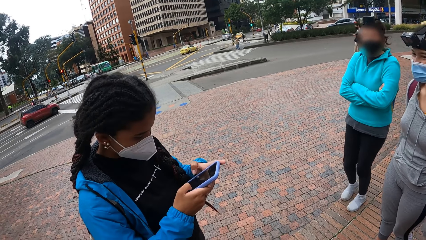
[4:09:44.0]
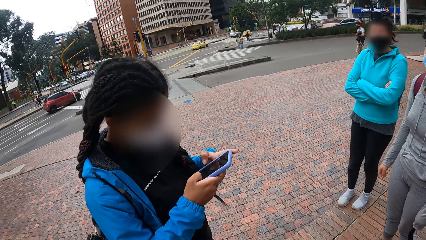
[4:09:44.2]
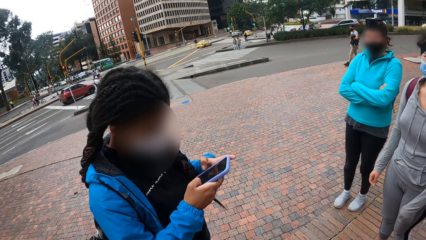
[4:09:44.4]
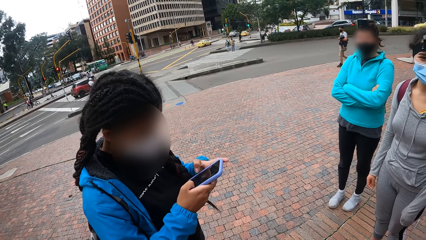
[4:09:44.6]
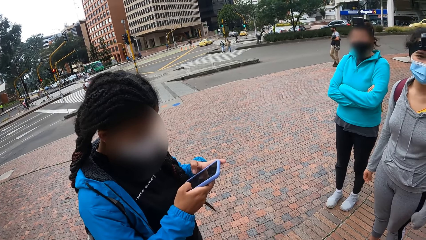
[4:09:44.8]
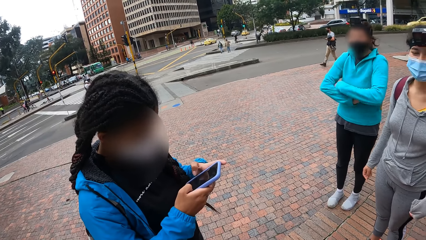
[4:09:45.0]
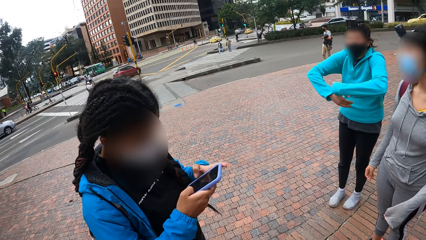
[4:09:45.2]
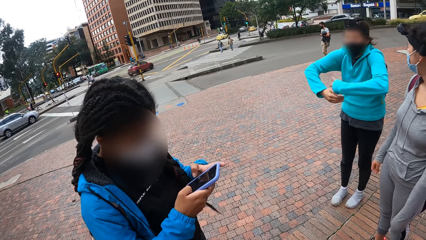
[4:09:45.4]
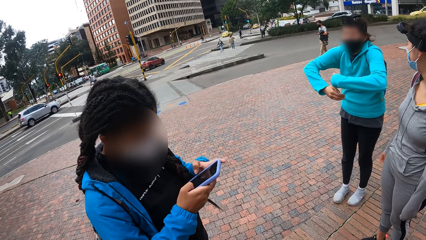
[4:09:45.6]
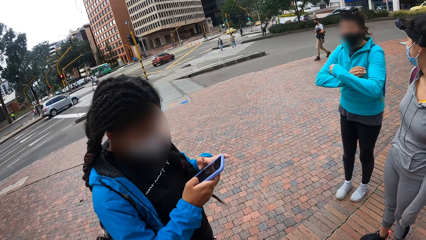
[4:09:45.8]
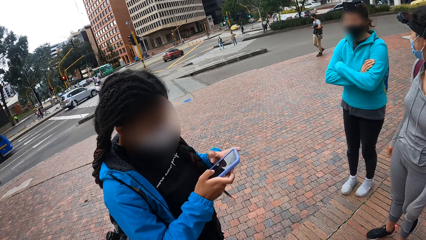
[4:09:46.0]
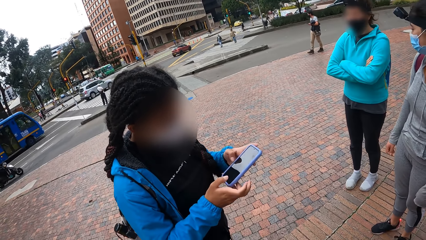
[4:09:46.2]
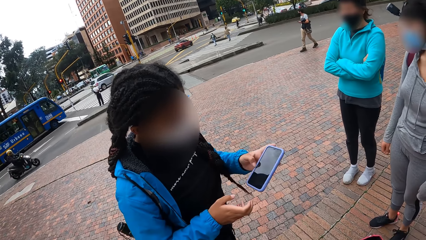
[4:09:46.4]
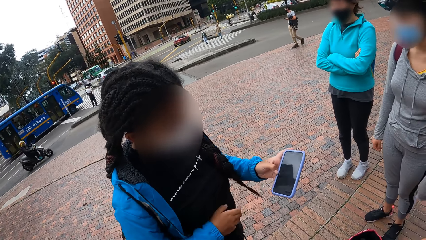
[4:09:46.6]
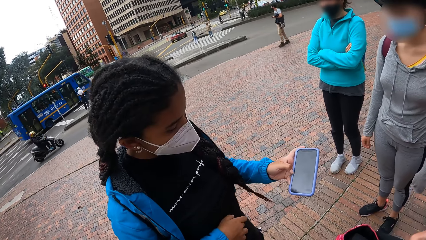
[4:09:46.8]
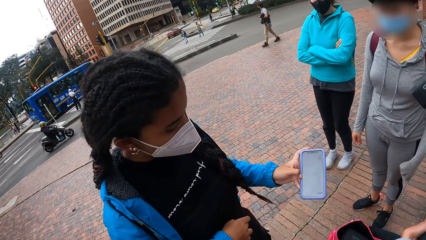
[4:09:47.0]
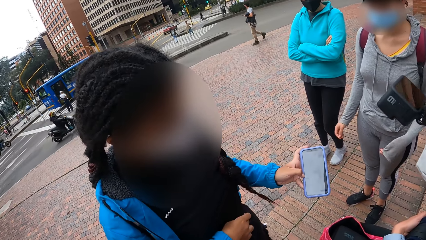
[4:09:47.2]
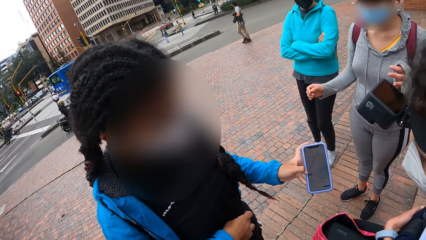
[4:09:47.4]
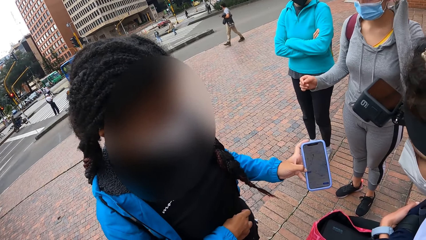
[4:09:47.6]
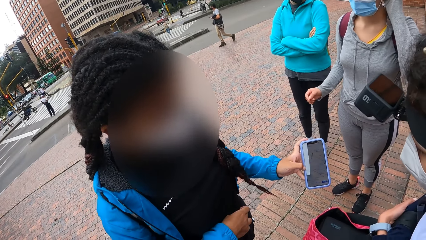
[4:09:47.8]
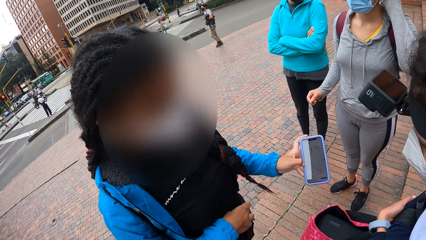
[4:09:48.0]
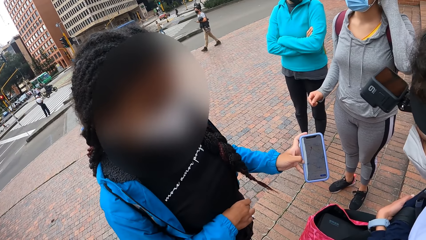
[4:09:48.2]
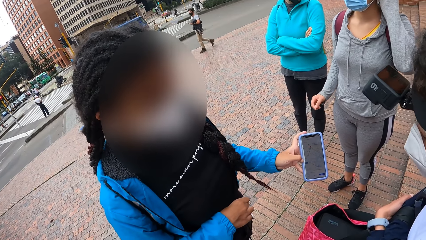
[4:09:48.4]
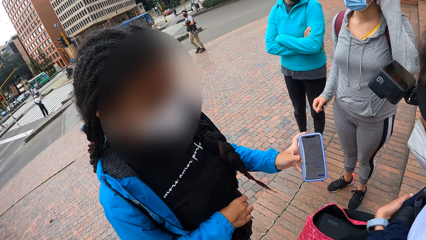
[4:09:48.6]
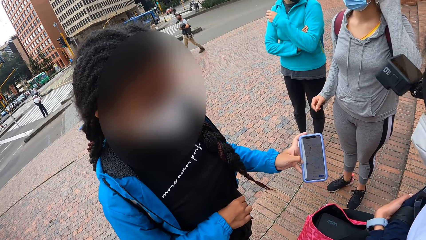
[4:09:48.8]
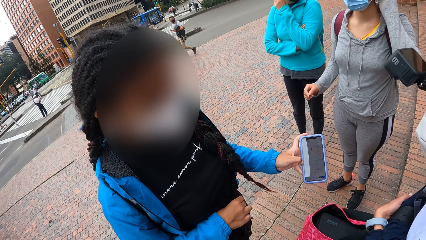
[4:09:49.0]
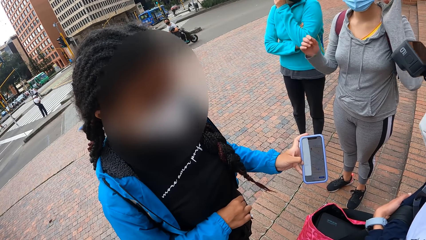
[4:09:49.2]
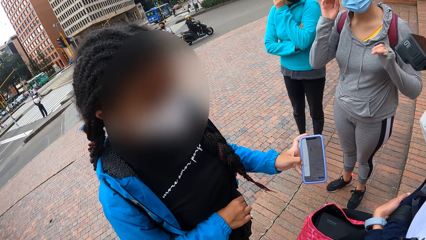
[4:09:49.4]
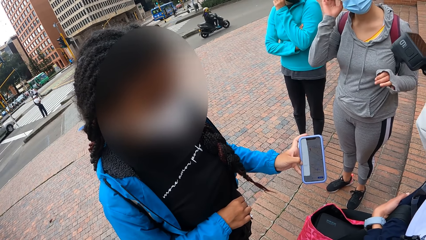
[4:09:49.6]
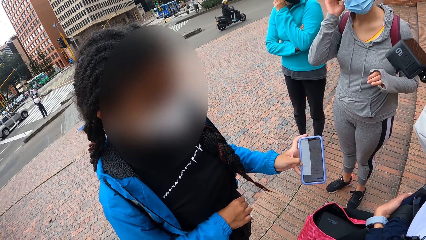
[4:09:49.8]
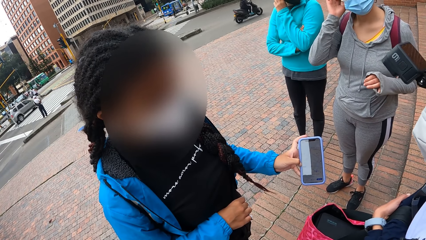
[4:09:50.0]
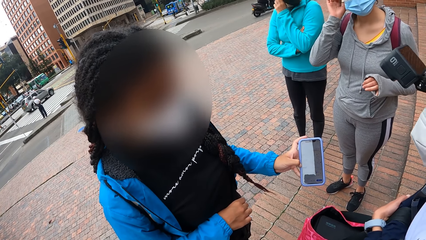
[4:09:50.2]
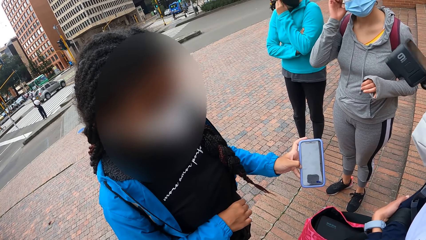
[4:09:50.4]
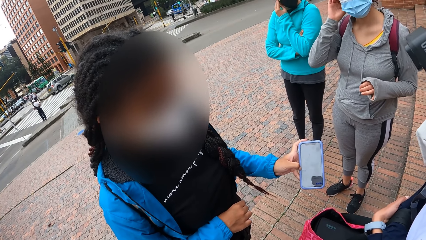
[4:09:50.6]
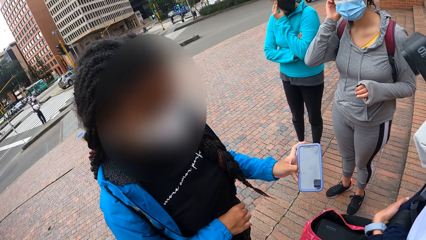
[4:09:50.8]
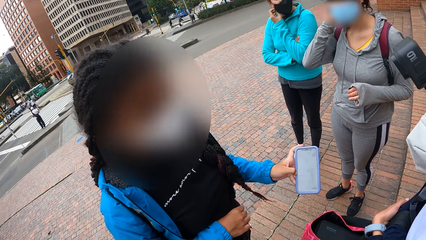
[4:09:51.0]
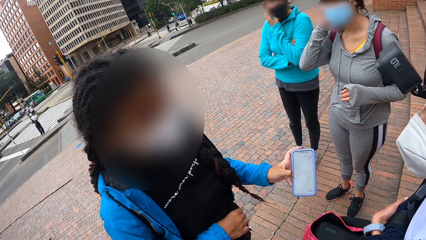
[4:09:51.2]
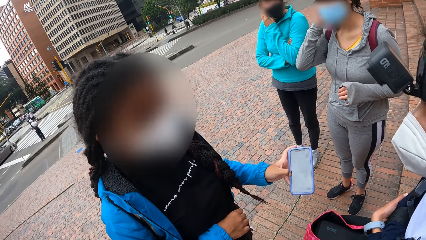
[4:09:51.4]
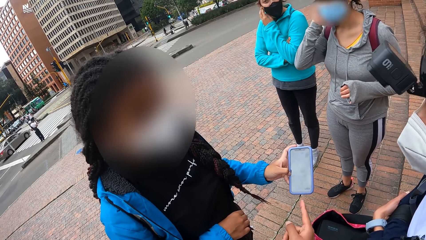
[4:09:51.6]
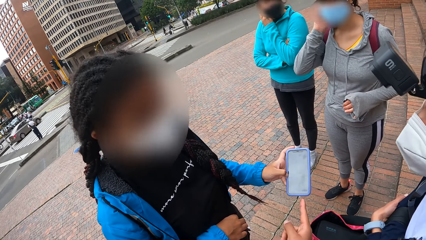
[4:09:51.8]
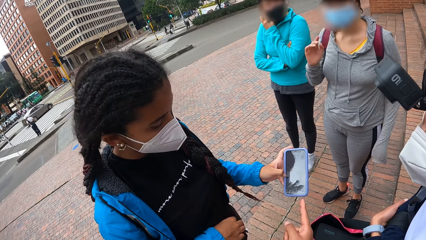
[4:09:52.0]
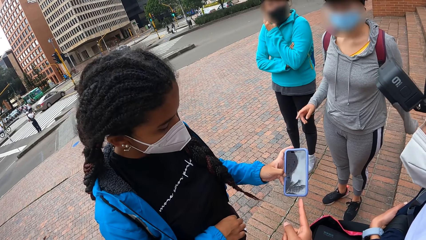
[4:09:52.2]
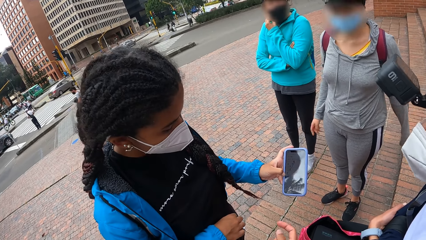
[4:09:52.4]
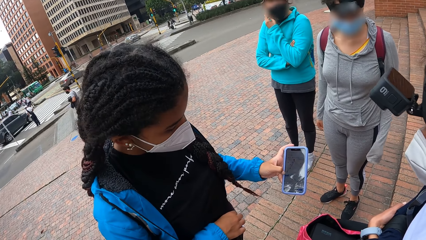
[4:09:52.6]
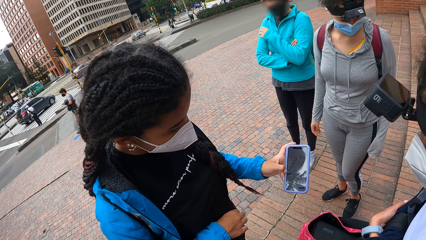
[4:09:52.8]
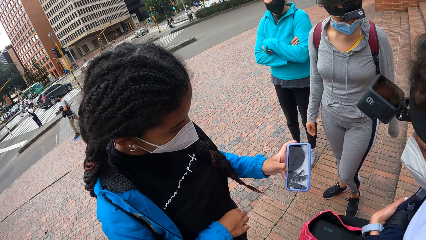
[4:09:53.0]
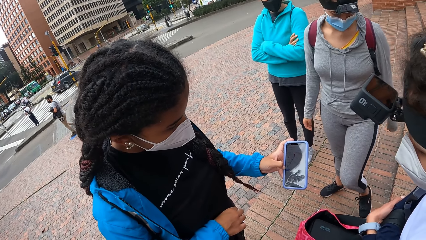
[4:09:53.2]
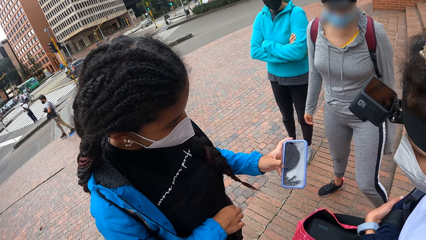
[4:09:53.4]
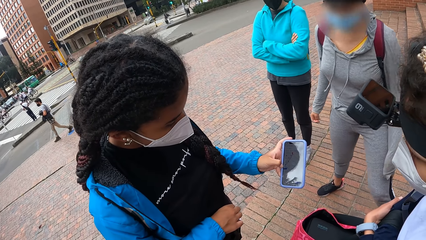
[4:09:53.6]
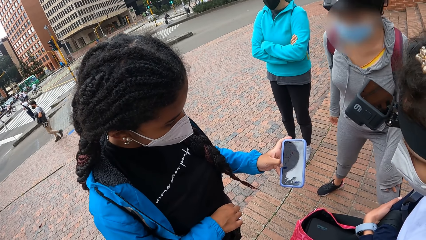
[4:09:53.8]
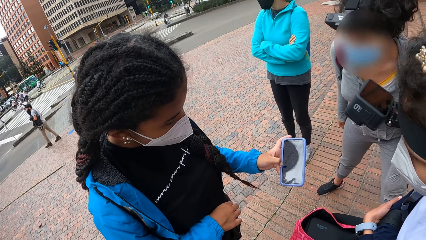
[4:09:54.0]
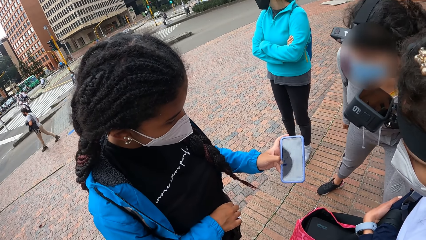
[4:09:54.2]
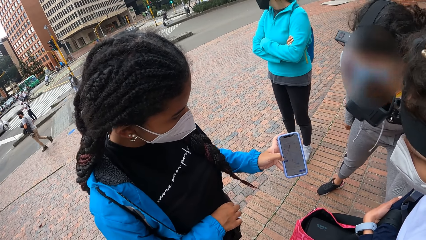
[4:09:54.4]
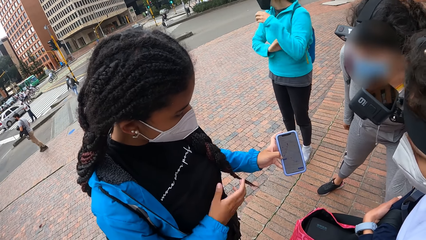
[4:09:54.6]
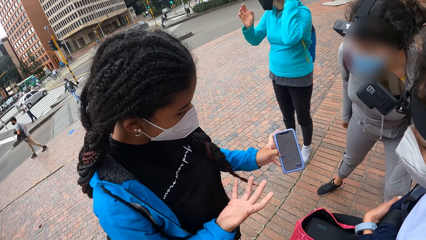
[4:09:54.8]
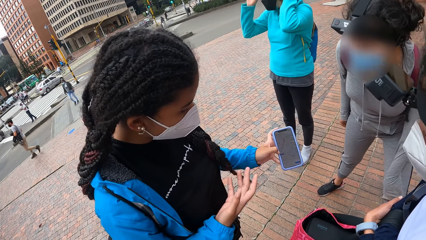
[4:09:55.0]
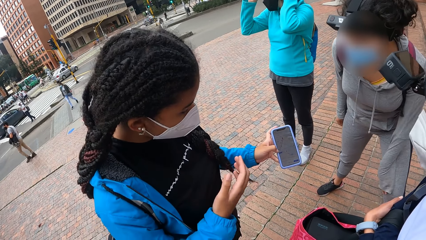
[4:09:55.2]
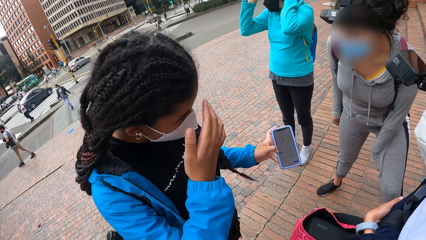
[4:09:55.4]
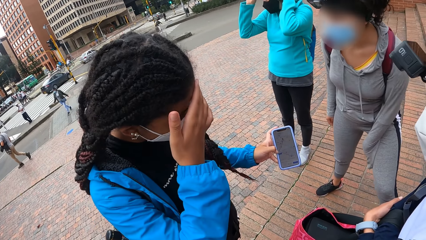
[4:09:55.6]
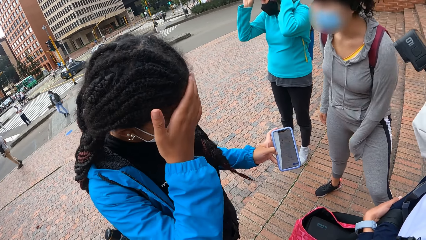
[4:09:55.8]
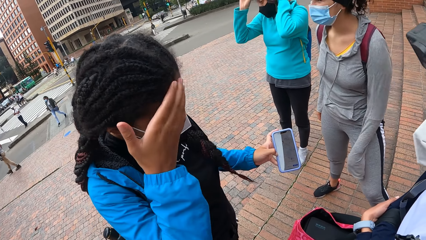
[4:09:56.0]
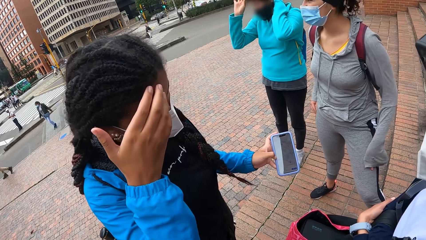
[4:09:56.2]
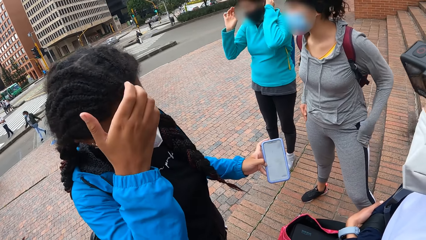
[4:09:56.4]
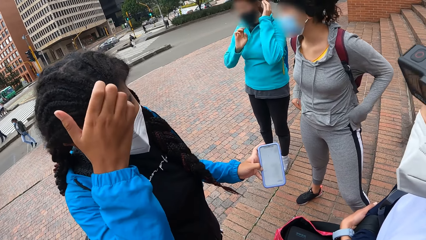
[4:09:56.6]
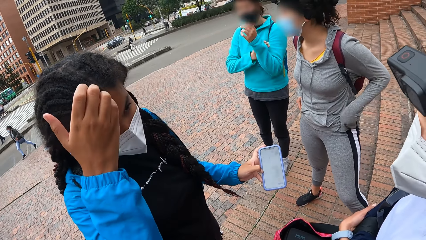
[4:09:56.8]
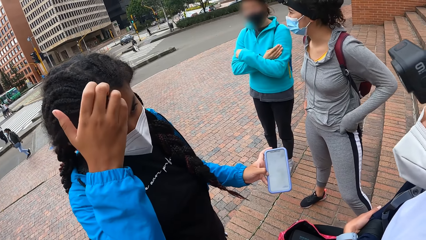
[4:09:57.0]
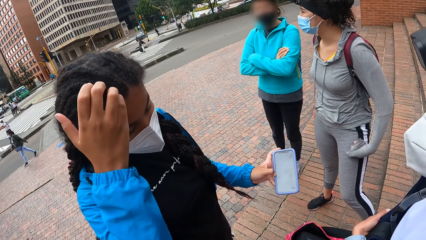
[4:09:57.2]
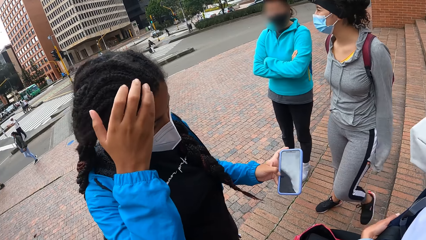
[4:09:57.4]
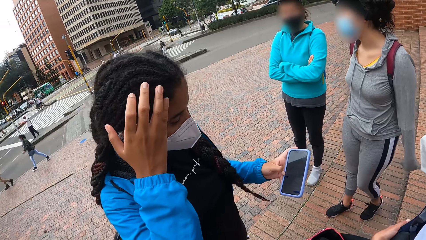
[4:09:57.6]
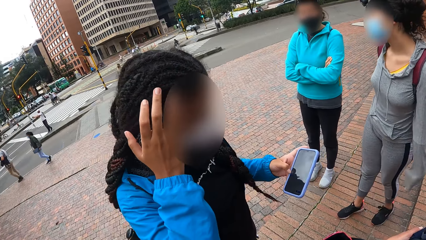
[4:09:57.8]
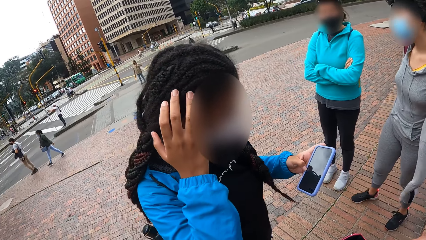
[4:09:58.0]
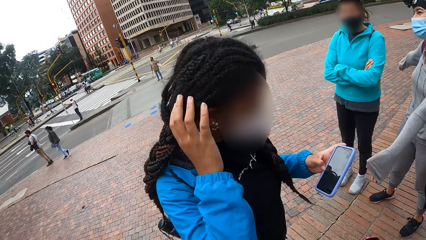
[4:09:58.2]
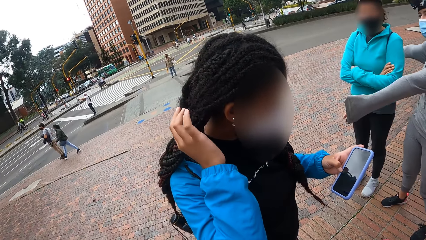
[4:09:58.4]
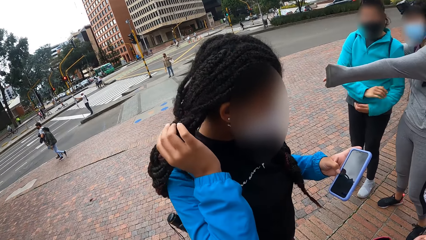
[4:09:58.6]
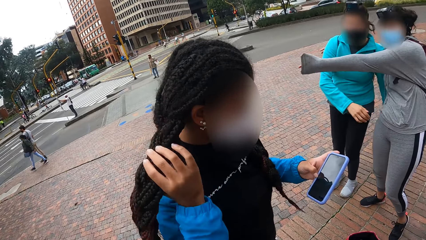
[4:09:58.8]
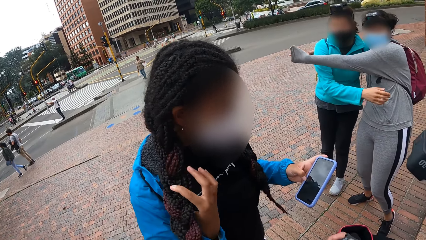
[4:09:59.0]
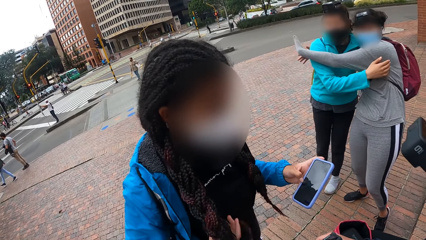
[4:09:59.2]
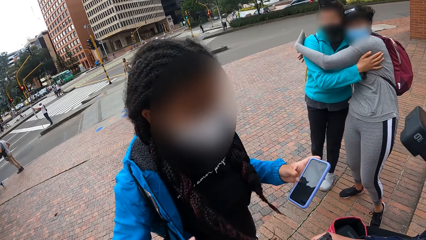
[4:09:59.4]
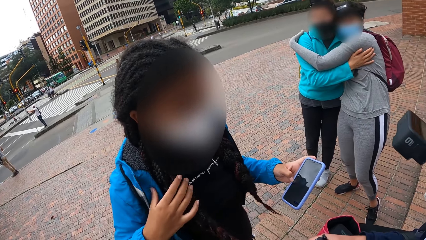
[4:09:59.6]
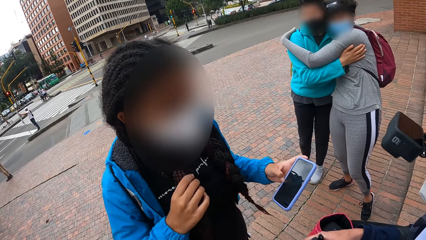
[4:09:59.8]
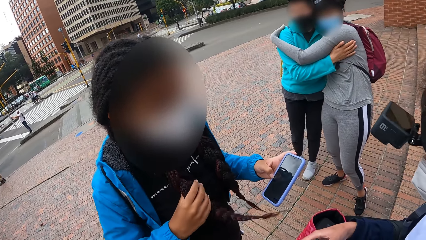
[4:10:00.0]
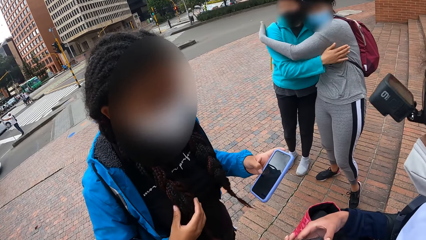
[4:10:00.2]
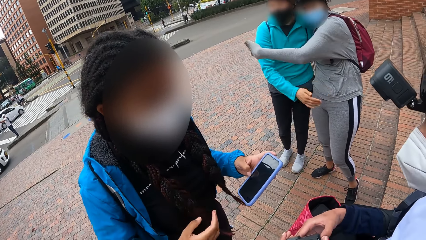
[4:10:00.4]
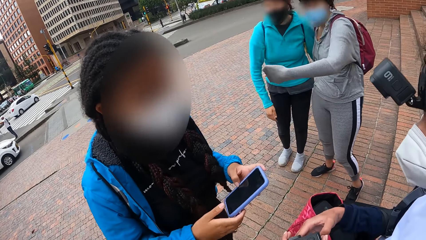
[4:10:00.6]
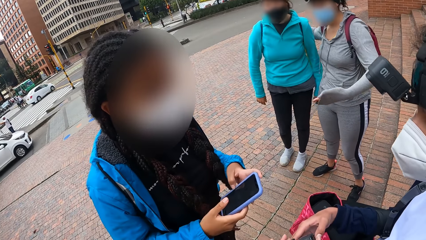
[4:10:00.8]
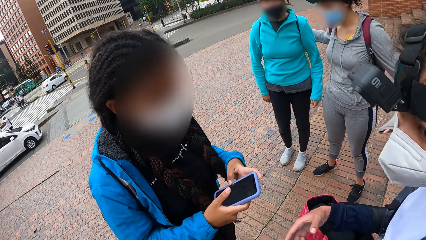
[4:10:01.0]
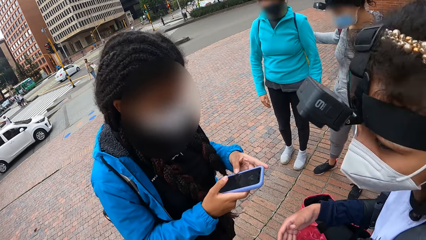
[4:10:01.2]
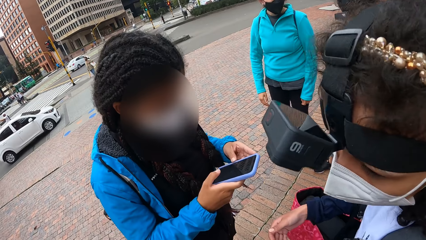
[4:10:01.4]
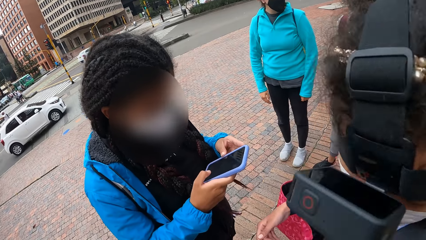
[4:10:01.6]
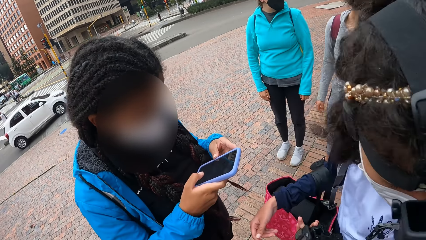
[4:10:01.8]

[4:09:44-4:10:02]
The woman shows the phone to the camera wearer with her left hand. The camera wearer points at the phone with her right hand. The woman scratches her hair with her right hand. Another woman hugs a third woman. The first woman moves her hair with her right hand.
